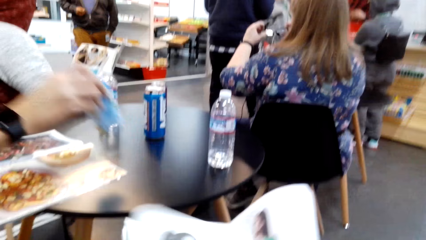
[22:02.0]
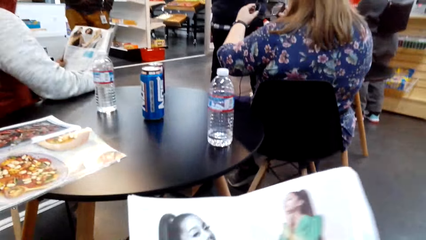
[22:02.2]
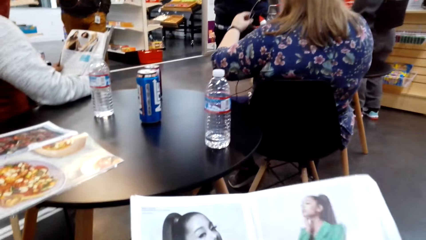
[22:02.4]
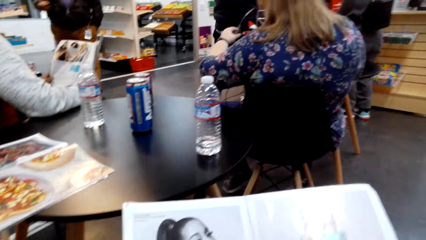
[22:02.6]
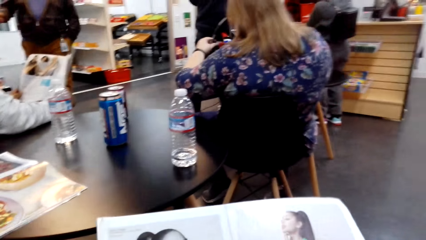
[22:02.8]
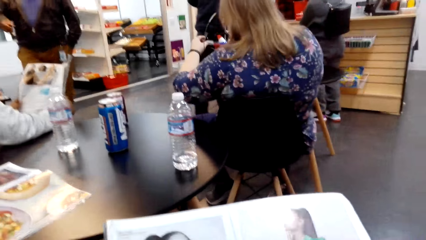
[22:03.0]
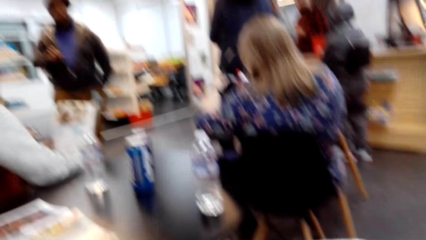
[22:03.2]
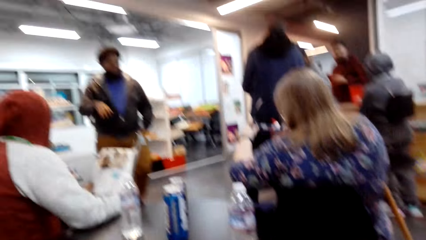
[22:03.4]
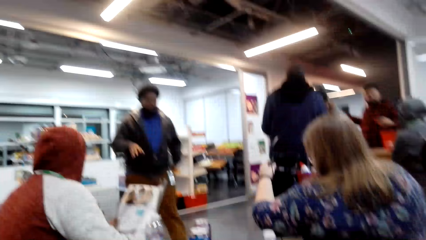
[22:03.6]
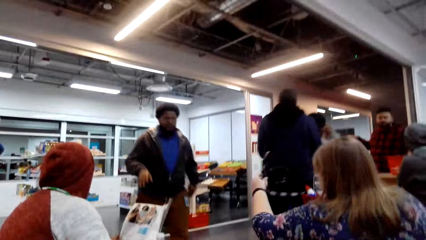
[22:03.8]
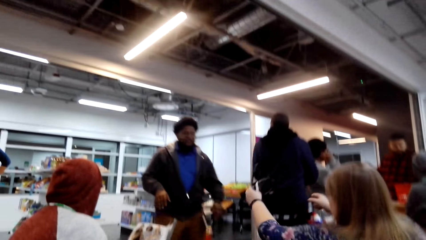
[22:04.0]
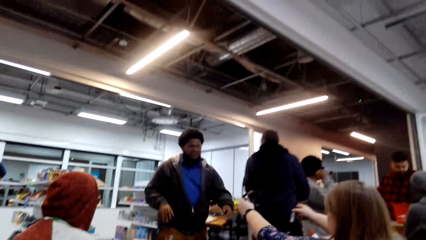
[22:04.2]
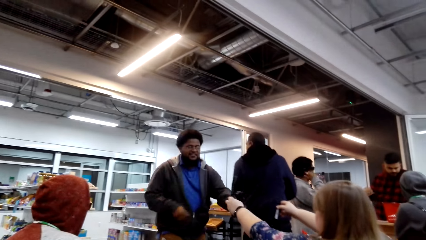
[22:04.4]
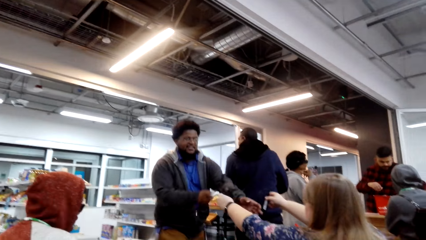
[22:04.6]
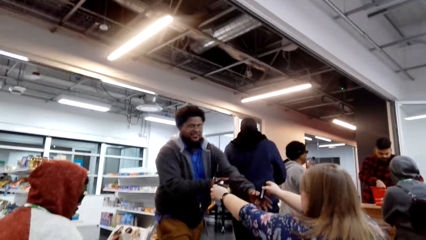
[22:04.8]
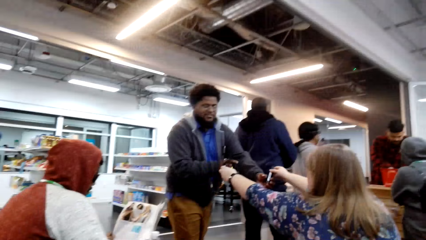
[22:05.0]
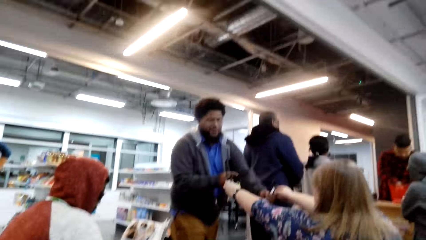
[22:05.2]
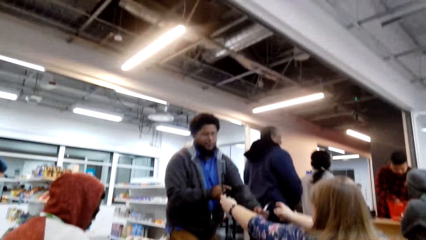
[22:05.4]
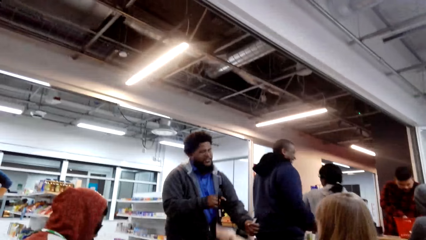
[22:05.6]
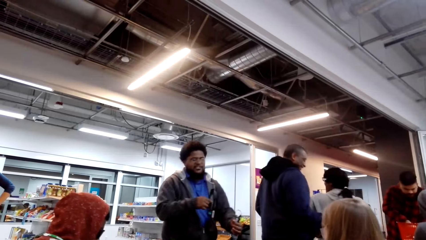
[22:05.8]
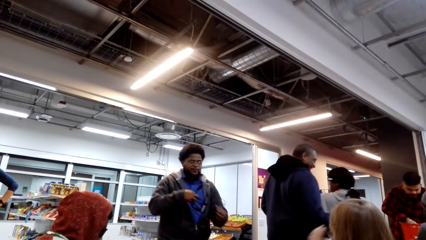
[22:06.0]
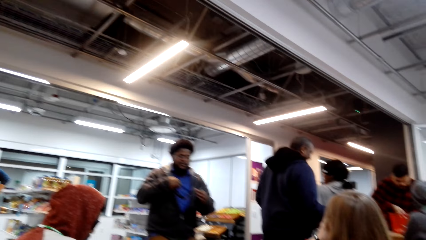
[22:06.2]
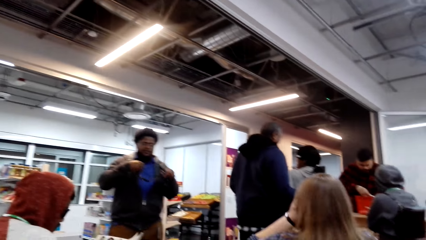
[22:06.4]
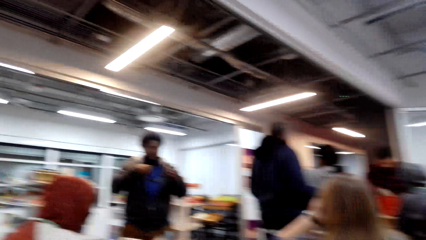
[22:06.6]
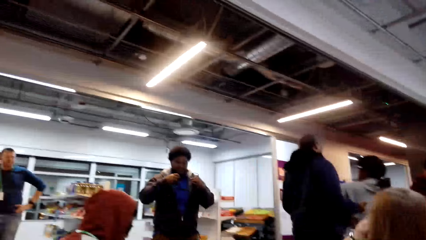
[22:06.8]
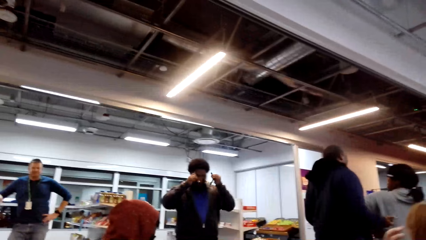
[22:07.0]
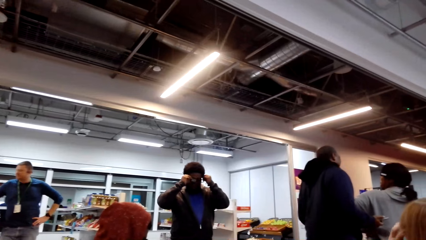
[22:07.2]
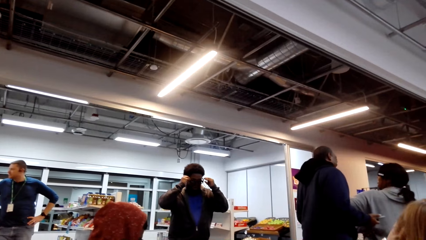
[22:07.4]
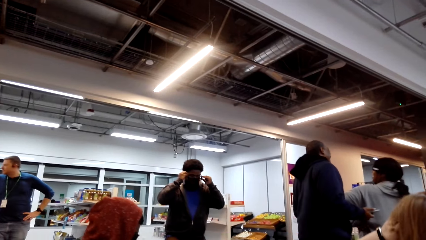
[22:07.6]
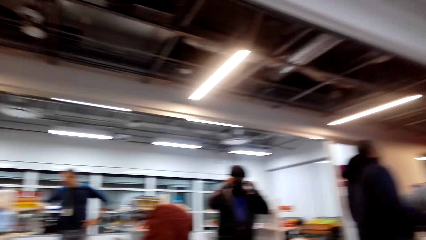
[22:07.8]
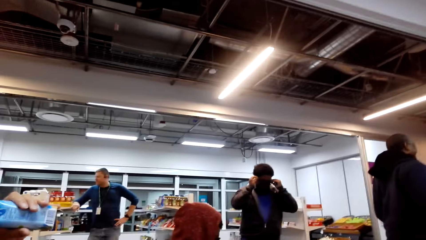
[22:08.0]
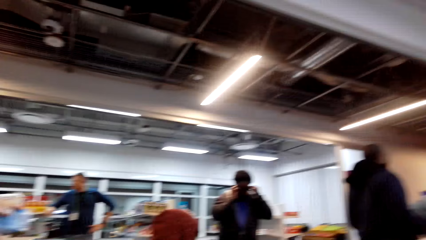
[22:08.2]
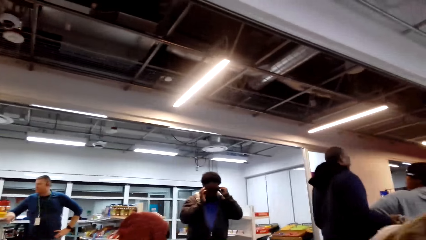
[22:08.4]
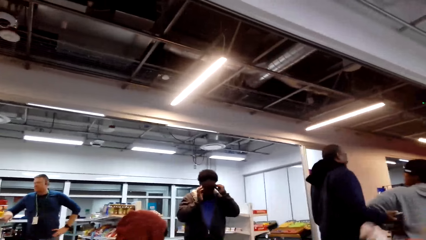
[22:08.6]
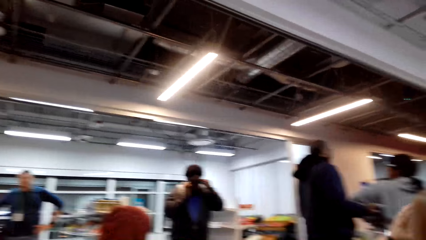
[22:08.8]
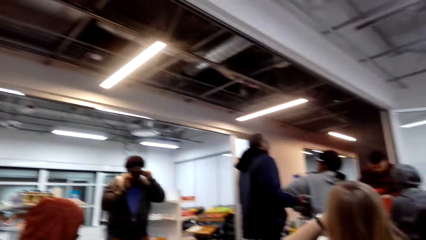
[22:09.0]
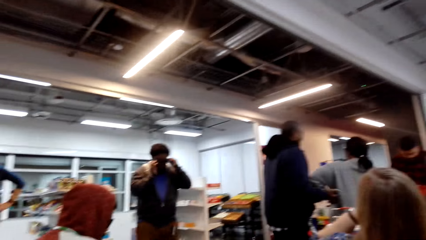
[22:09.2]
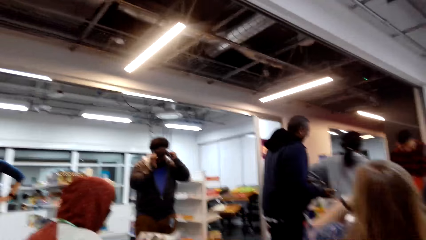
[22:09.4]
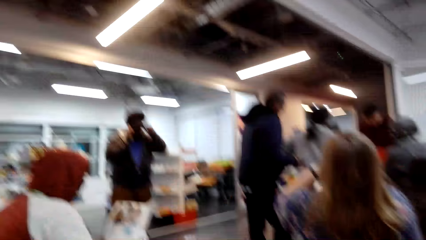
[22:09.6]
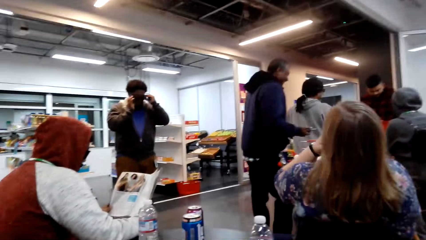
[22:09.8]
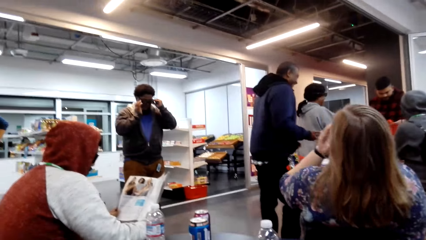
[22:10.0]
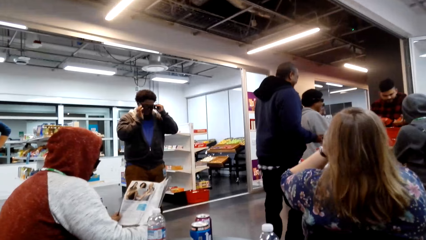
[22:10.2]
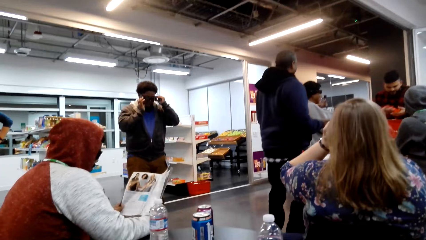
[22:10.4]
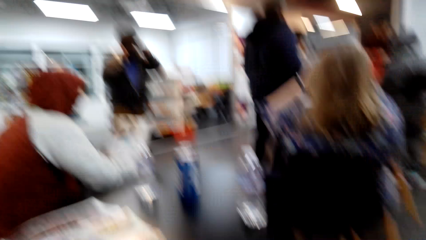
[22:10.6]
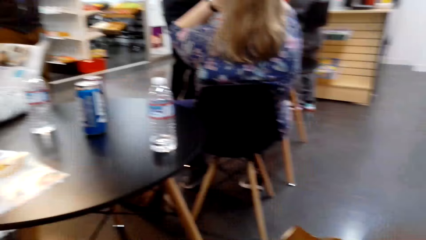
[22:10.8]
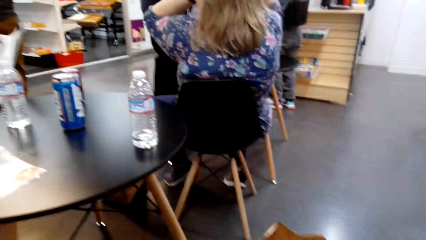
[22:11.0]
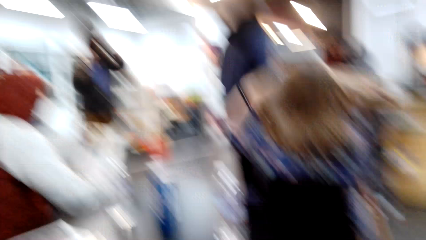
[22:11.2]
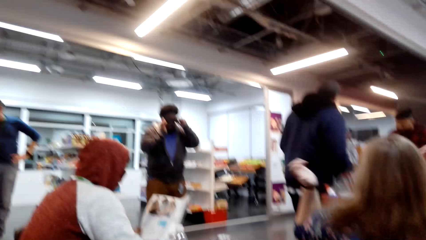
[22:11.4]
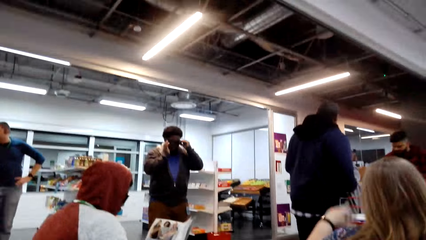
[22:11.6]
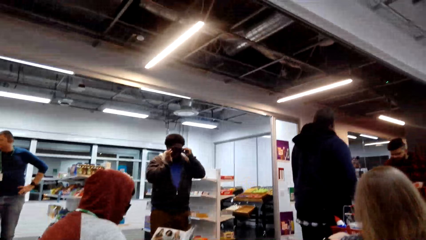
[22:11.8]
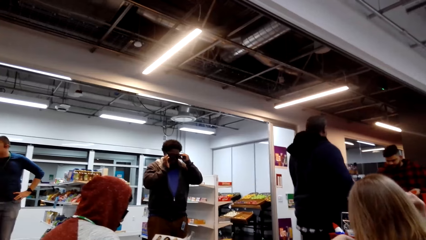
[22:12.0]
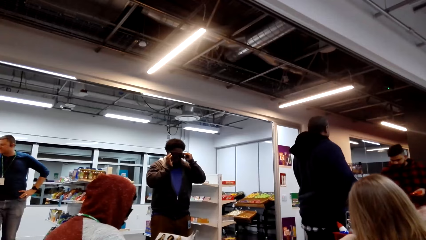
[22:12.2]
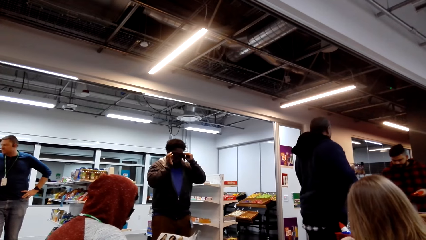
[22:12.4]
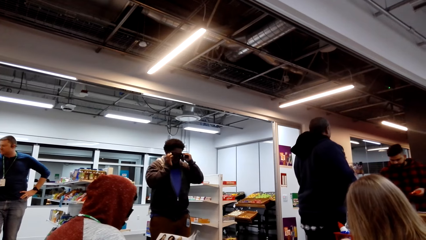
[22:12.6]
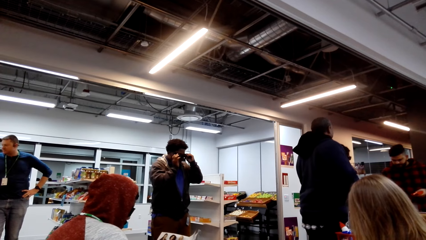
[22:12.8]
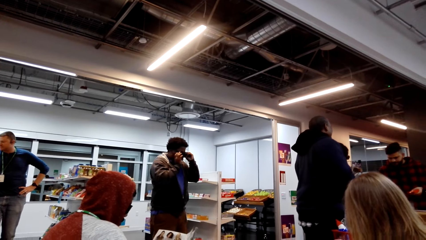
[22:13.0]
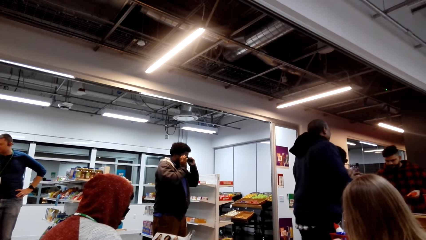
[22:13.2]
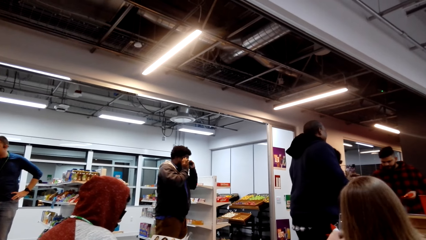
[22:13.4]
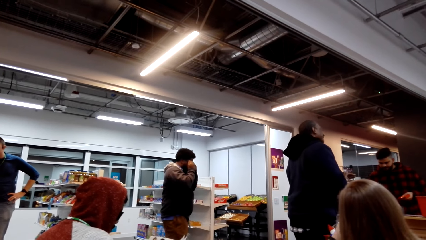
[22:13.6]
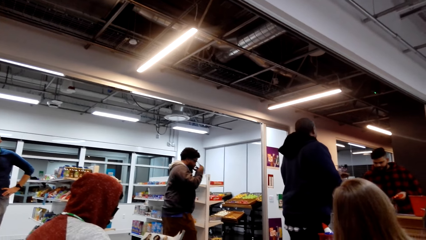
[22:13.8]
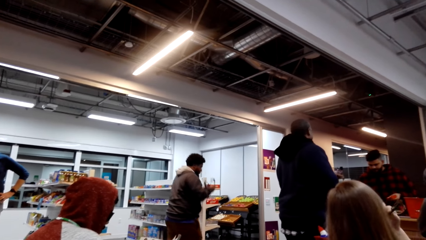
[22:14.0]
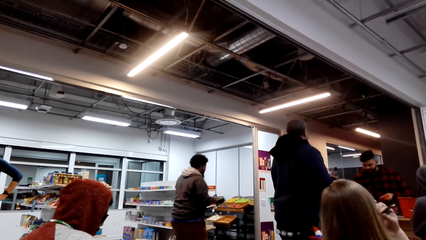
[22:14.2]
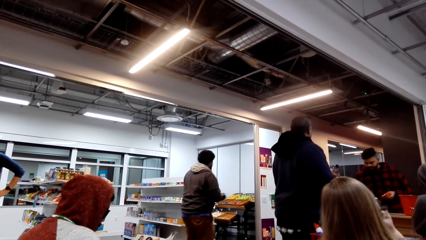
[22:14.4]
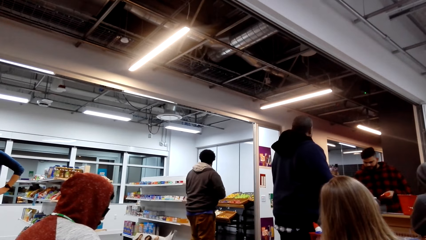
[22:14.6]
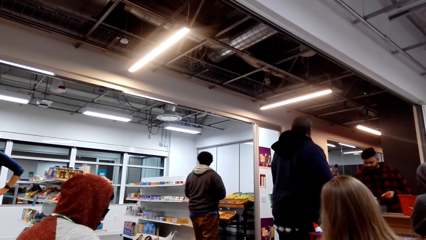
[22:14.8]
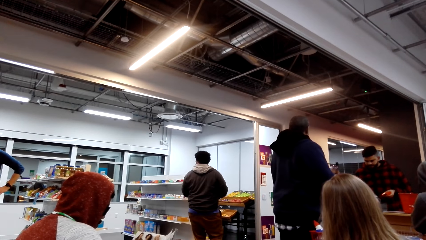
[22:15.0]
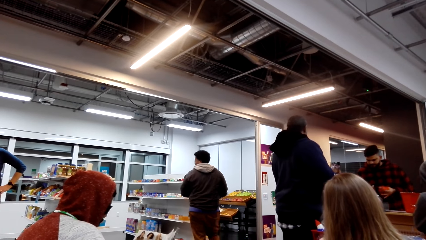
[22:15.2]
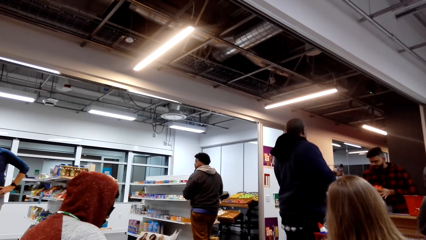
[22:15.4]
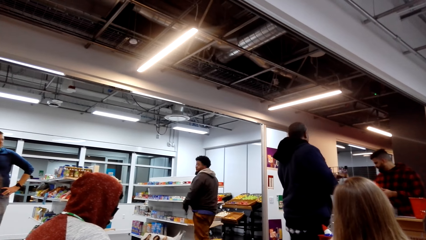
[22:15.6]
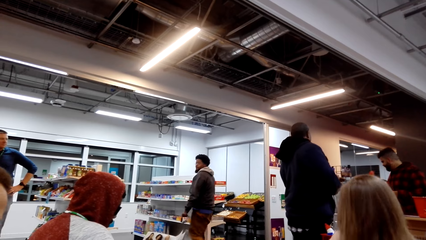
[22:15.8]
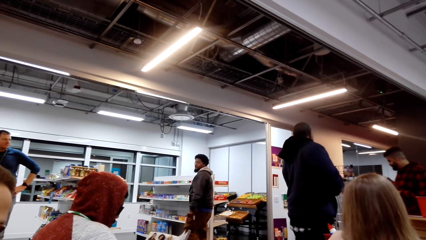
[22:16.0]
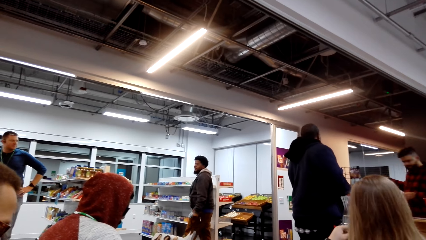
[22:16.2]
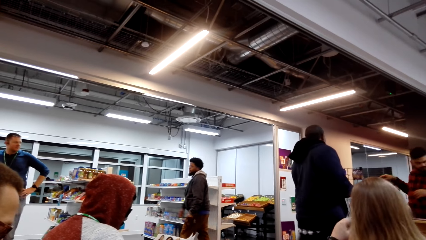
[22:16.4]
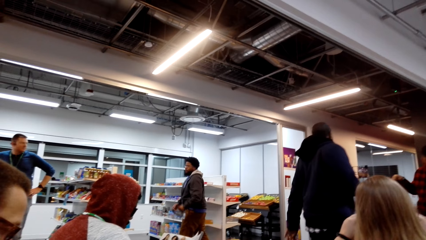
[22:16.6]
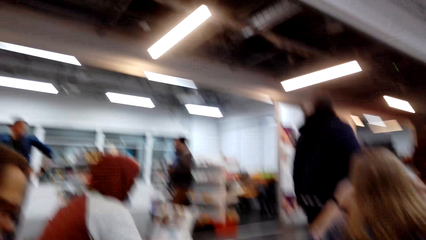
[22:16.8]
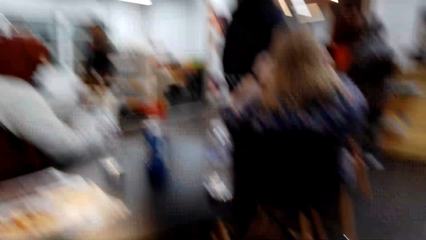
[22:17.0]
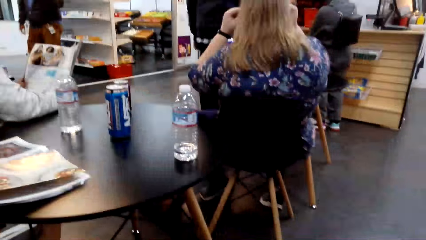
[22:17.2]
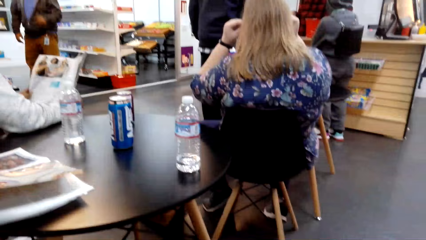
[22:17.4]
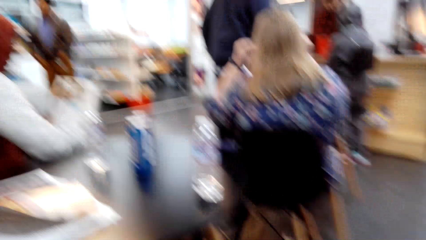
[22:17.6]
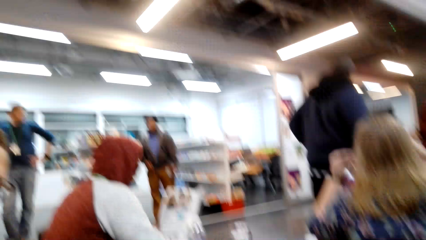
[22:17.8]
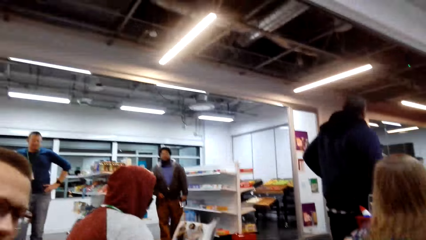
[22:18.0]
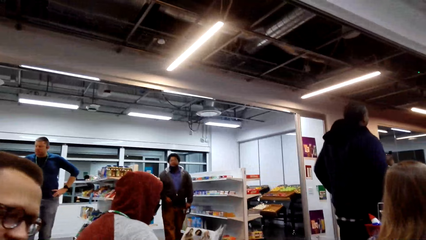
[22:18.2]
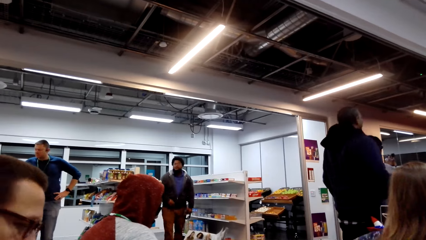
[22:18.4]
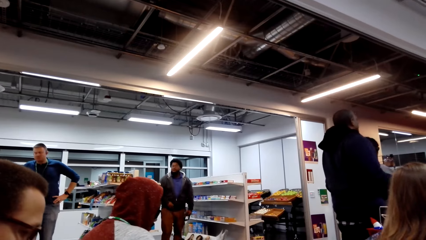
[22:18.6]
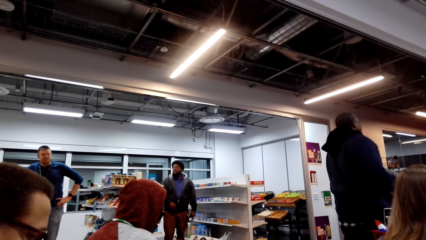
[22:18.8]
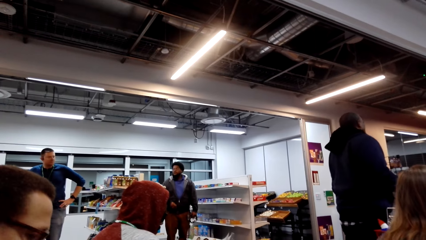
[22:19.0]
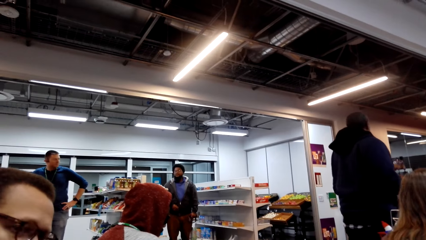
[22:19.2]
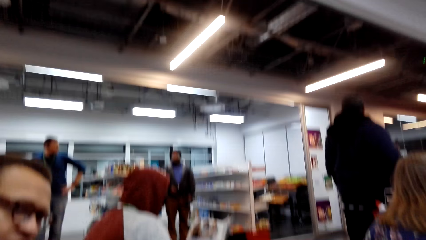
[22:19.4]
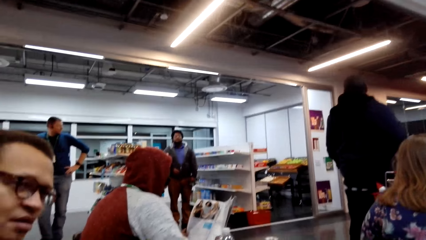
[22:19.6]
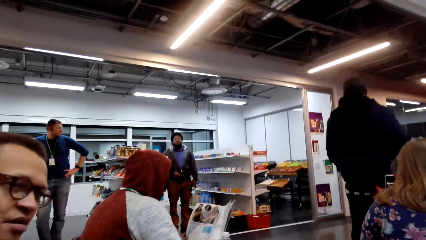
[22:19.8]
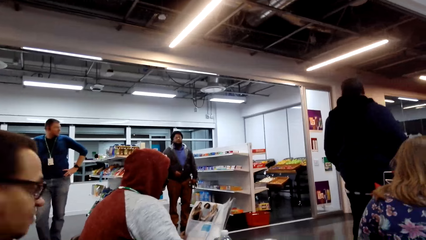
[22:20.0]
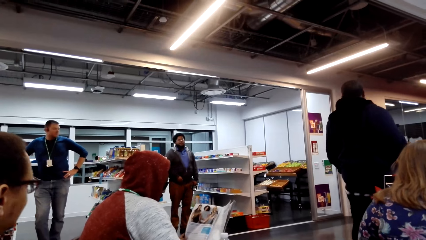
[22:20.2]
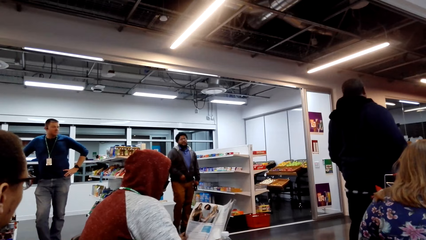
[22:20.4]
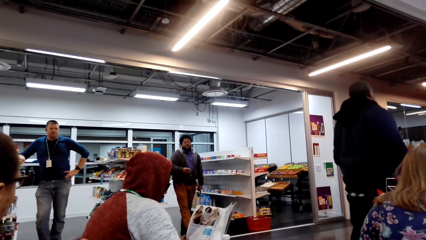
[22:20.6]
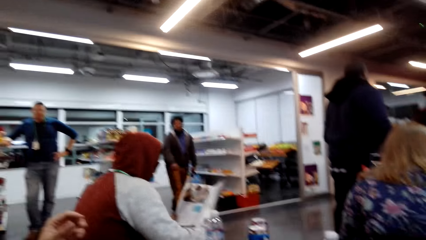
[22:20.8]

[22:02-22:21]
The camera wearer turns the page of the magazine. They read the magazine. They look around. A man walks around. The man picks sunglasses from a woman. The man walks around. The camera wearer looks around. The man wears the sunglasses. The camera wearer looks around. The man walks around. The camera wearer looks around. The man walks around. Another man touches the magazine. The other man converses with the camera wearer.
